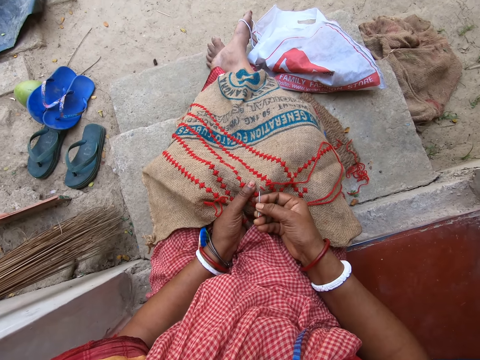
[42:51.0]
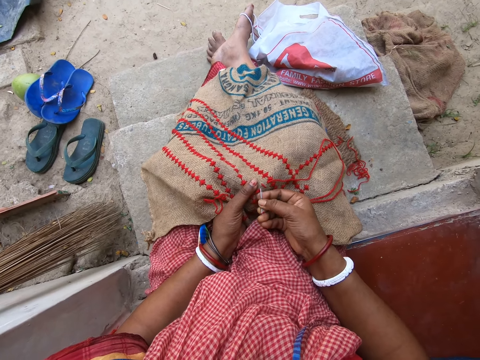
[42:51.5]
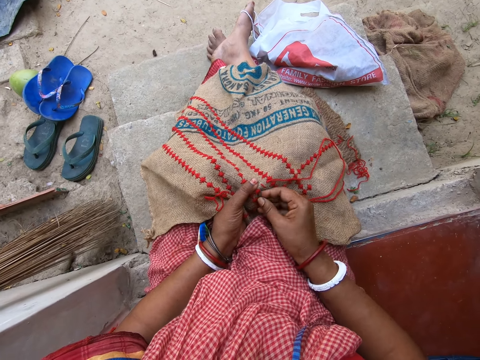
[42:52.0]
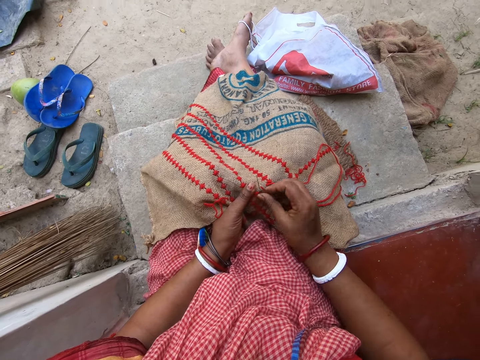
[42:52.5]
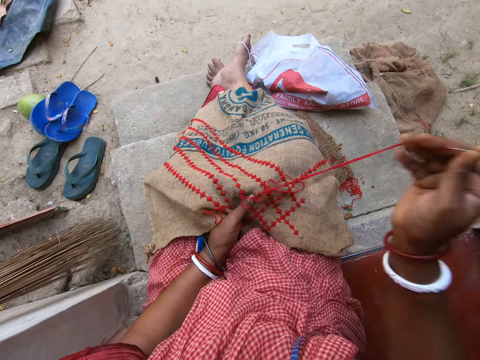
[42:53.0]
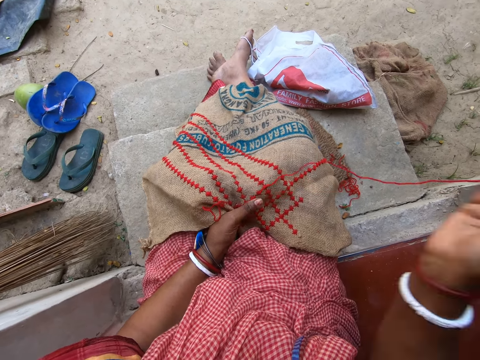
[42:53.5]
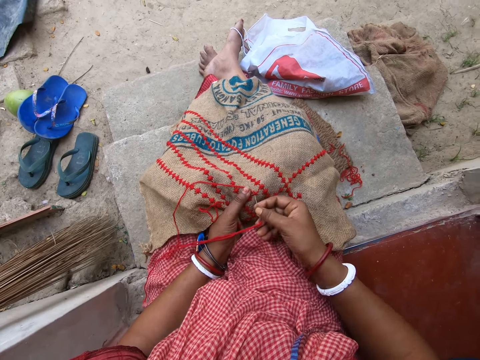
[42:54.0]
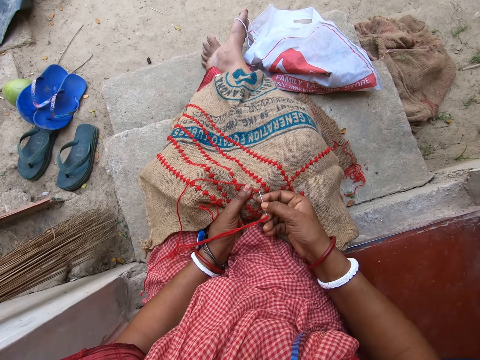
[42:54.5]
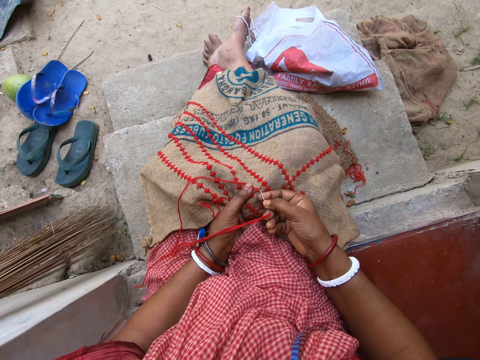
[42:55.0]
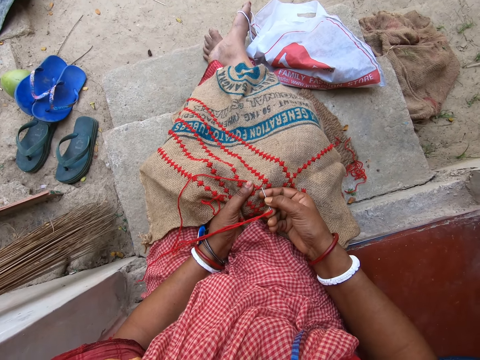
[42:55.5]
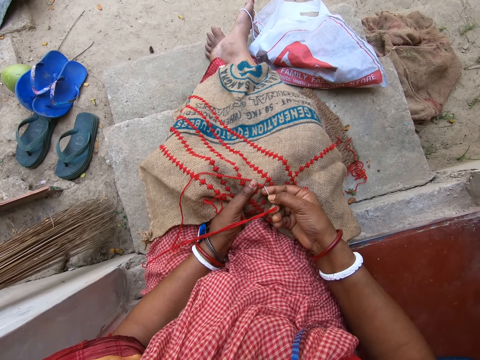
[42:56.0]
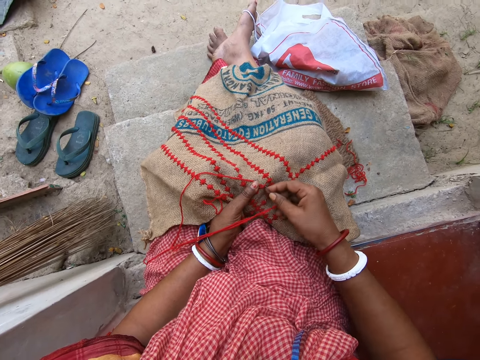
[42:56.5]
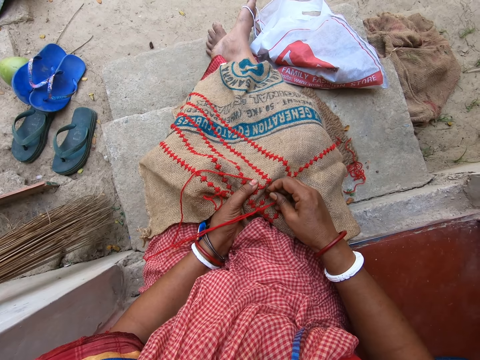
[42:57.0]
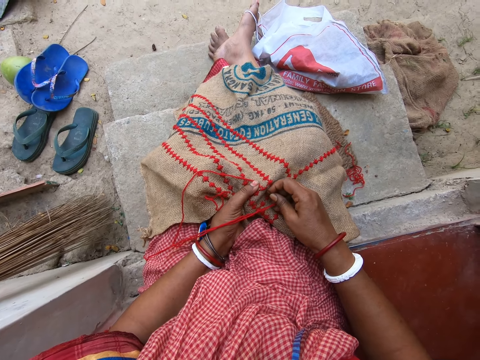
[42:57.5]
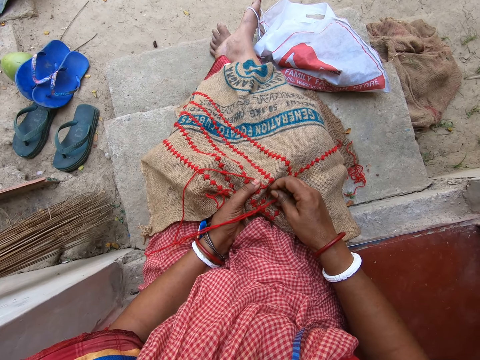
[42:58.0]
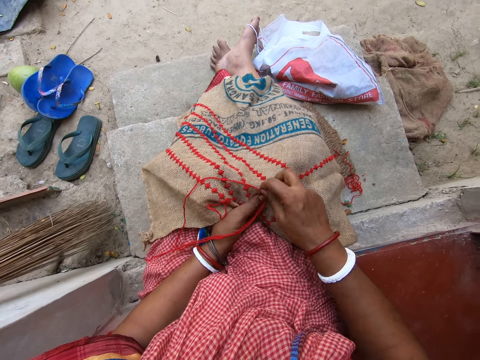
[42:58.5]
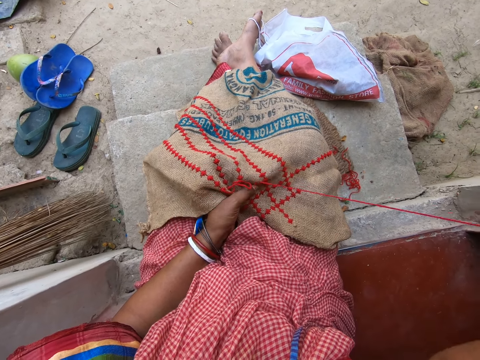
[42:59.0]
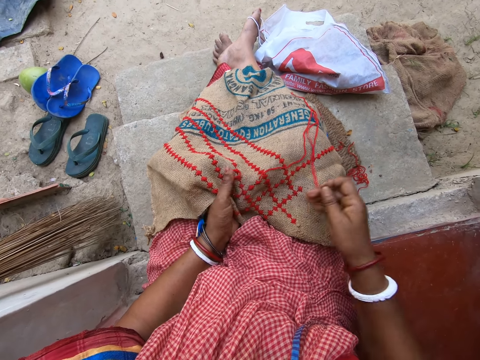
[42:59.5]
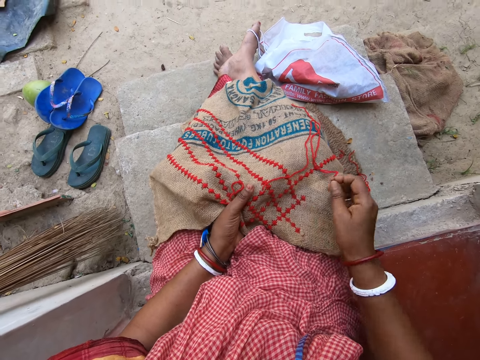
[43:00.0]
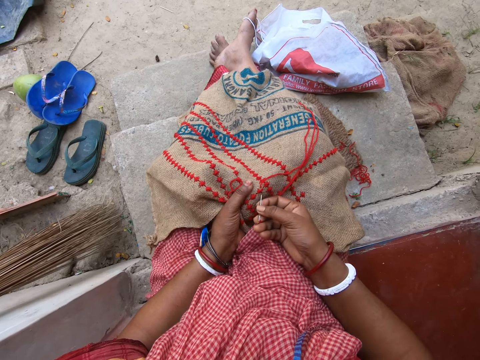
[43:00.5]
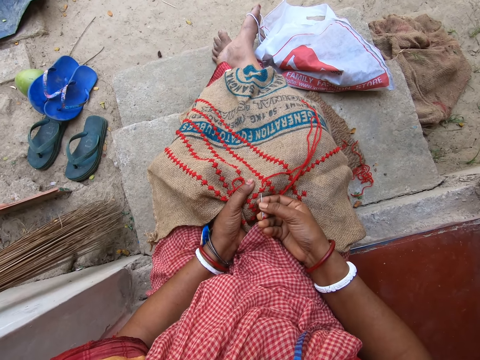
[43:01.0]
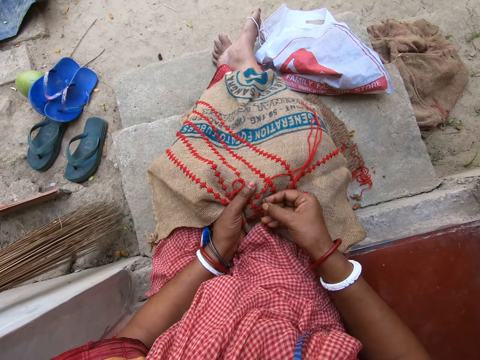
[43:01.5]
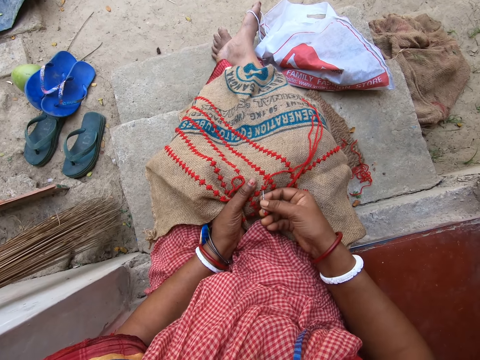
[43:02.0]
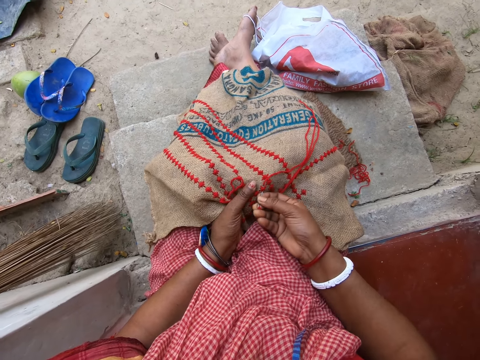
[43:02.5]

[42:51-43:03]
The camera wearer inserts the needle in her right hand in the jute sack on her lap. She pulls the needle from the jute sack on her lap with her right hand. She adjusts the wool thread in the needle with her right hand. She inserts the needle in her right hand in the jute sack on her lap. She pulls the needle from the jute sack on her lap with her right hand. She inserts the needle in her right hand in the jute sack on her lap.

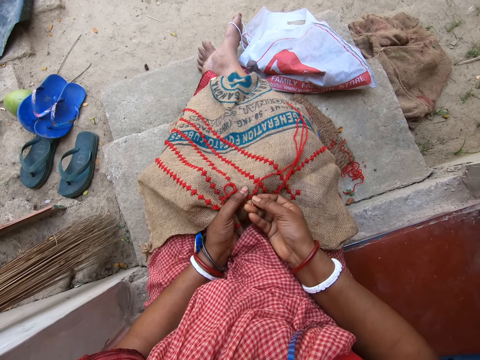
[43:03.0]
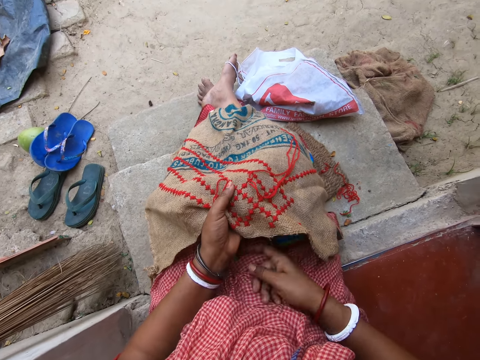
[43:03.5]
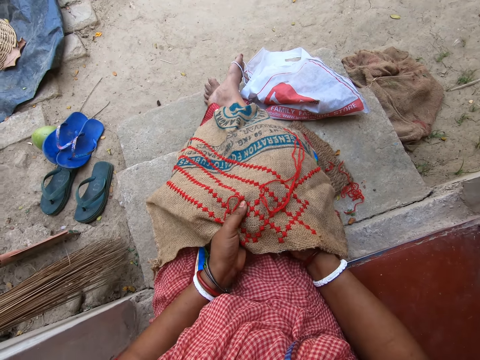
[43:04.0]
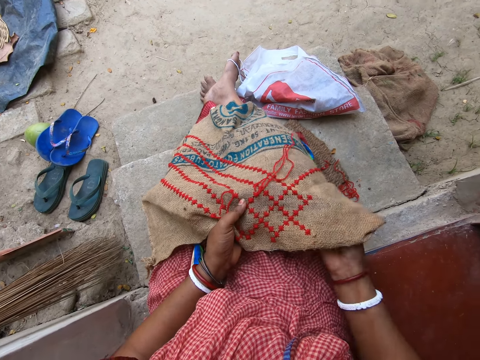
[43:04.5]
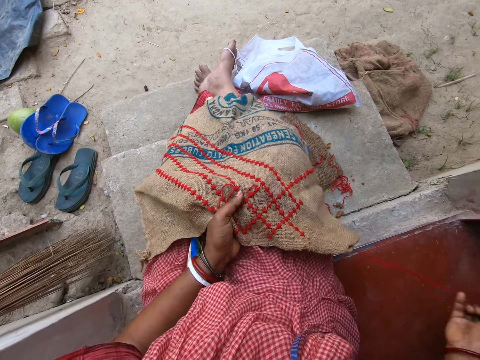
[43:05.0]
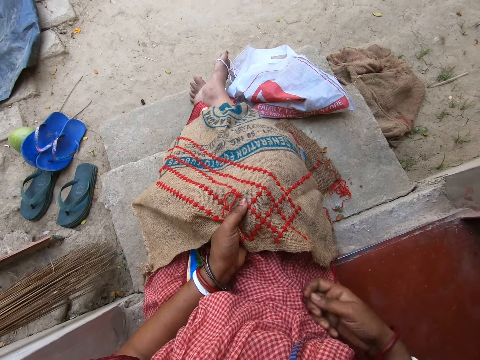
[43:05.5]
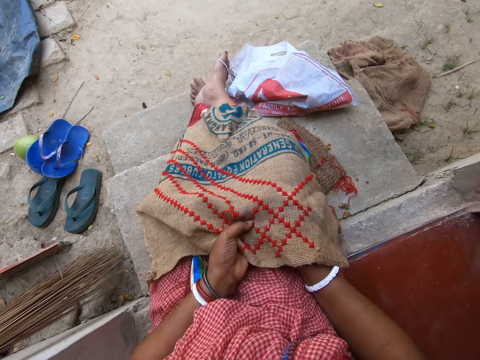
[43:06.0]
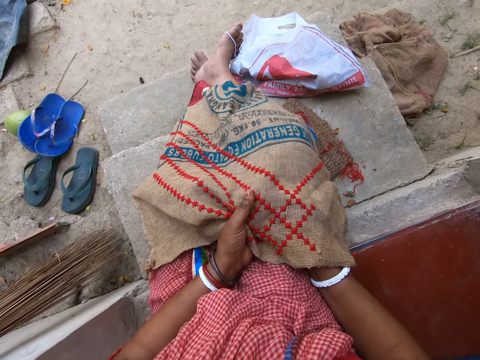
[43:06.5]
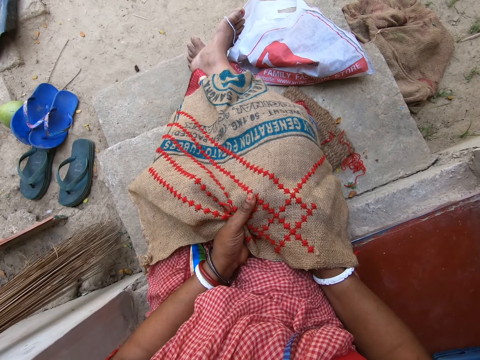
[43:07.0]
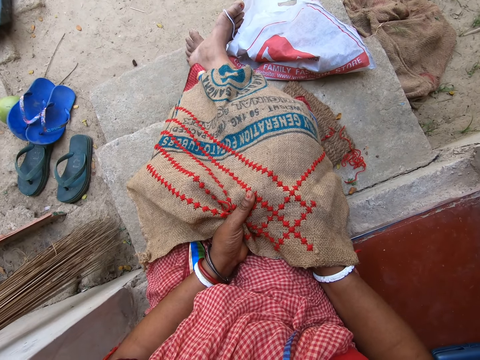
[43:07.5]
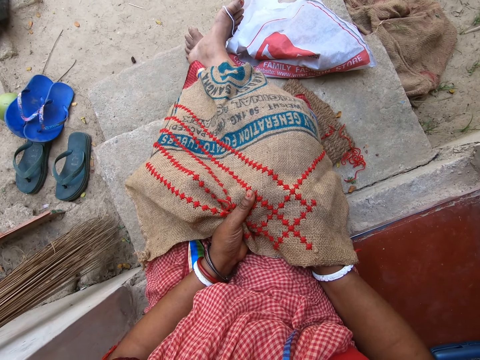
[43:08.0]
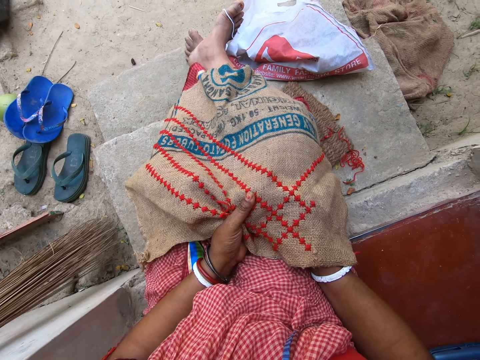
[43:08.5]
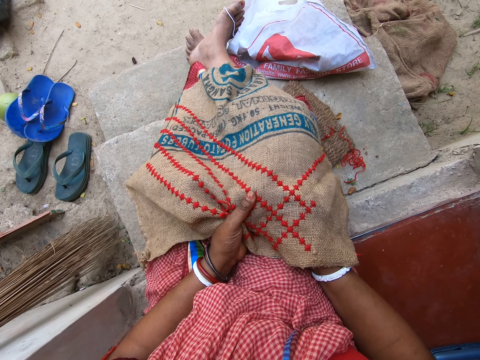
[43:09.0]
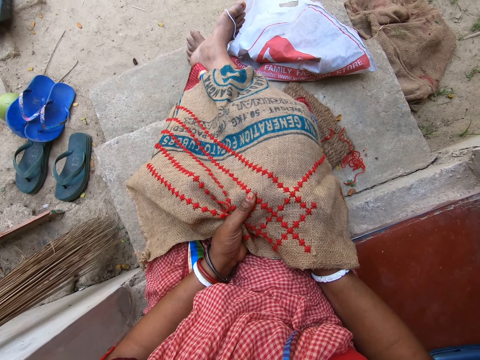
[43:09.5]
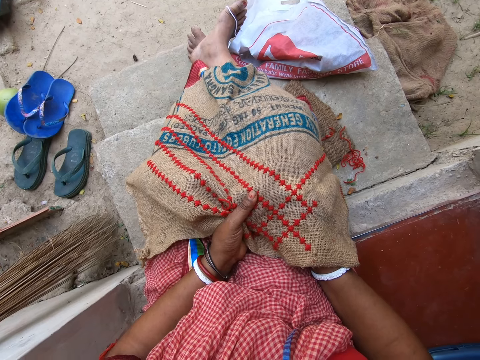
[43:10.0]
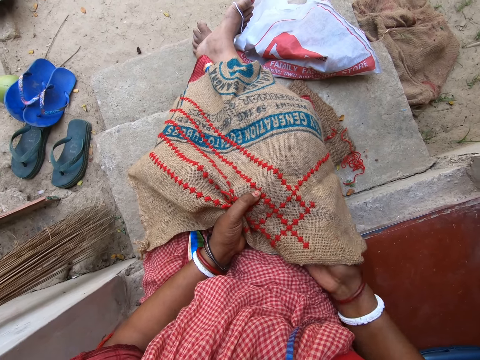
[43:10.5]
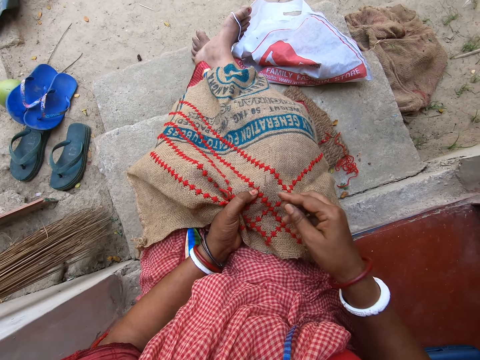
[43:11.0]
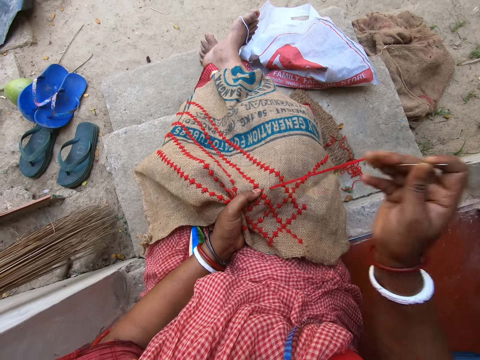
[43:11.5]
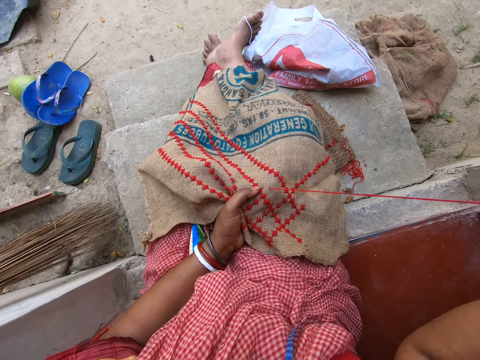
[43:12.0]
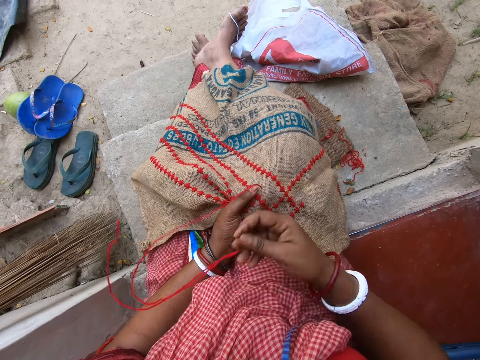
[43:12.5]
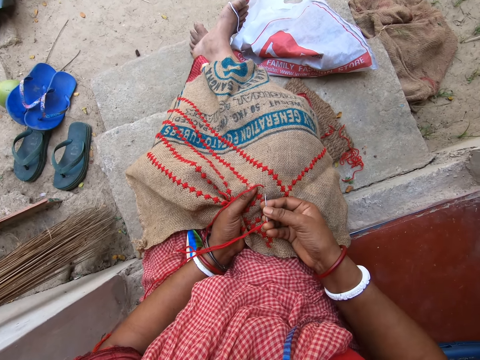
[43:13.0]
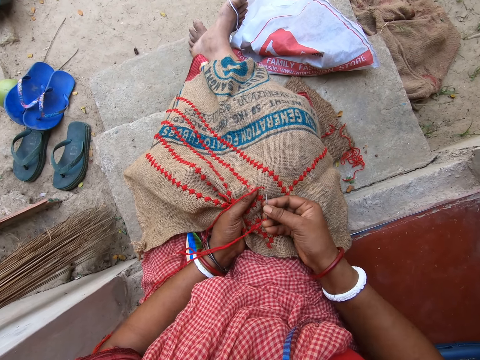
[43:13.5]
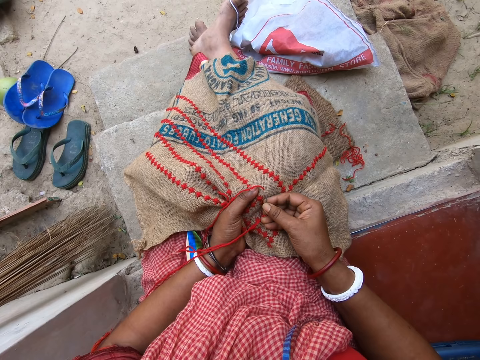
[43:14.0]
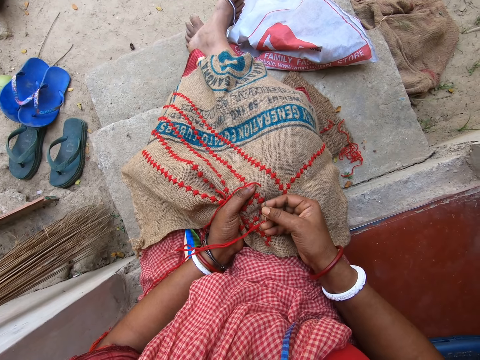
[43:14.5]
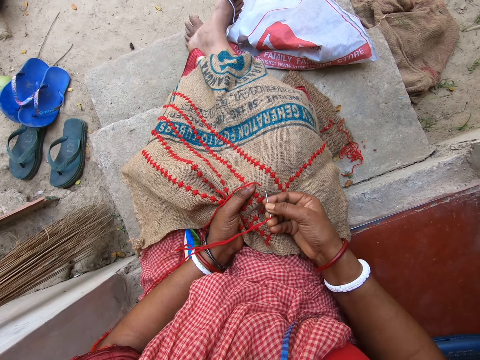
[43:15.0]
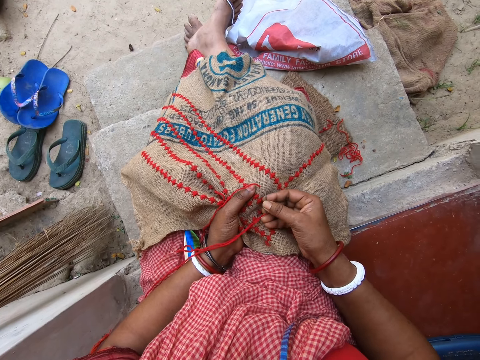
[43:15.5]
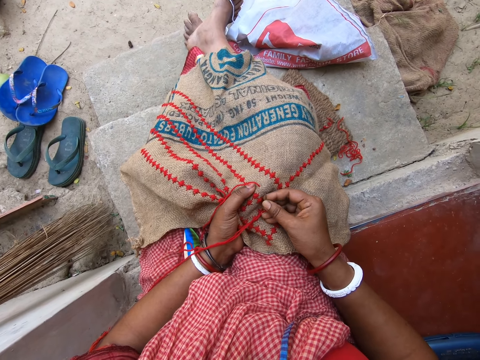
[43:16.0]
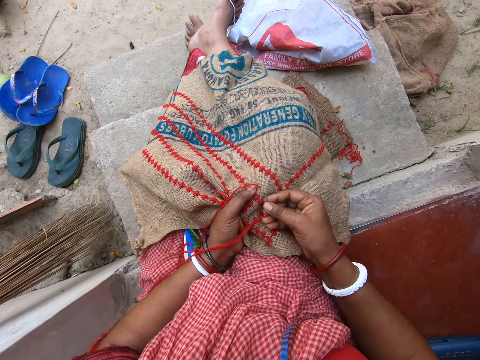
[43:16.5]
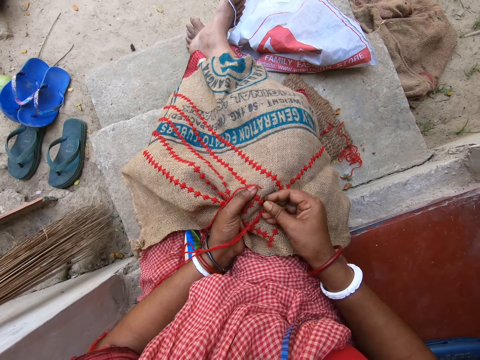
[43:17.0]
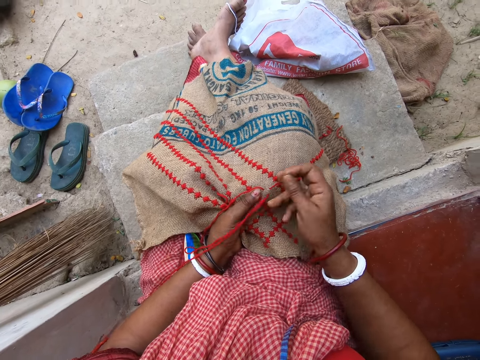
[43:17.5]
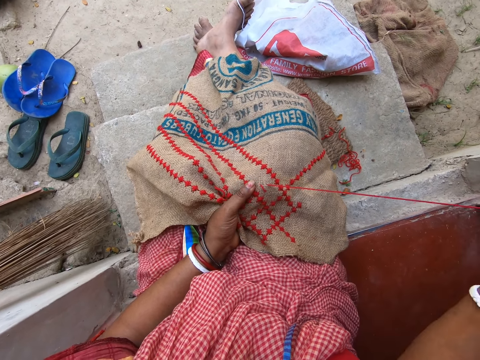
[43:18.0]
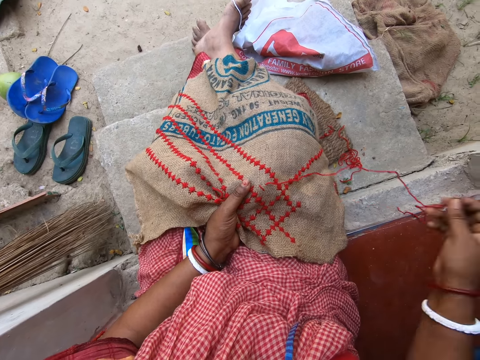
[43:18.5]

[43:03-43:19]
The camera wearer puts her right hand under the jute sack on her lap. She pulls the needle from the jute sack on her lap with her right hand. She puts her right hand under the jute sack on her lap. She inserts the needle in her right hand in the jute sack on her lap. She pulls the needle from the jute sack on her lap with her right hand. She adjusts the wool thread in the needle with her right hand. She inserts the needle in her right hand in the jute sack on her lap. She pulls the needle from the jute sack on her lap with her right hand.
